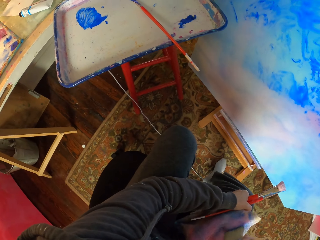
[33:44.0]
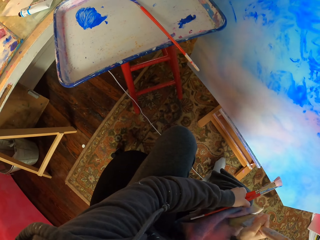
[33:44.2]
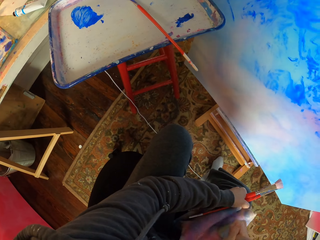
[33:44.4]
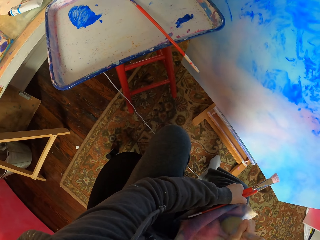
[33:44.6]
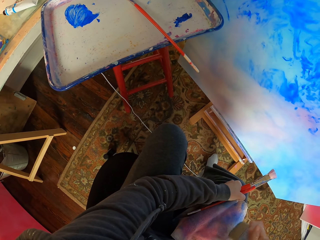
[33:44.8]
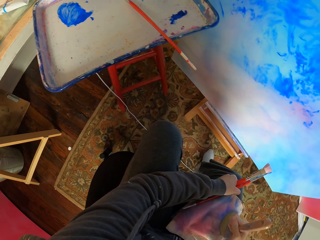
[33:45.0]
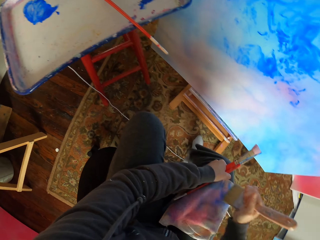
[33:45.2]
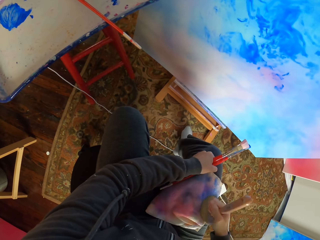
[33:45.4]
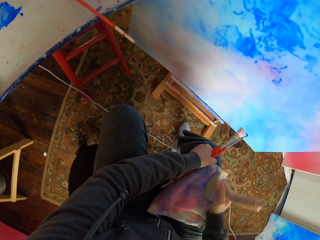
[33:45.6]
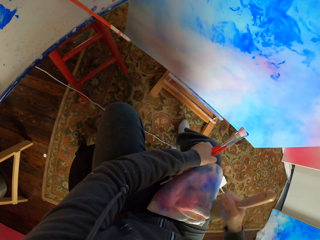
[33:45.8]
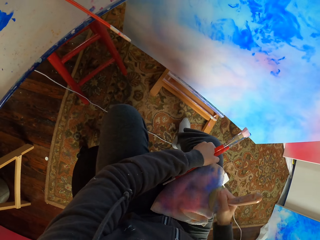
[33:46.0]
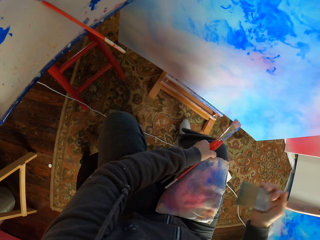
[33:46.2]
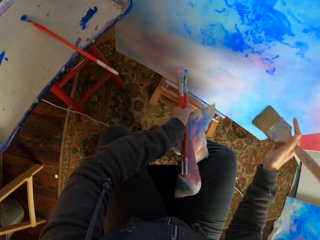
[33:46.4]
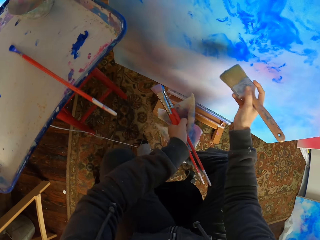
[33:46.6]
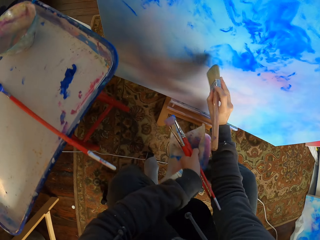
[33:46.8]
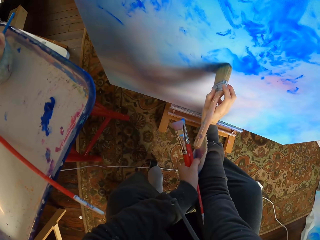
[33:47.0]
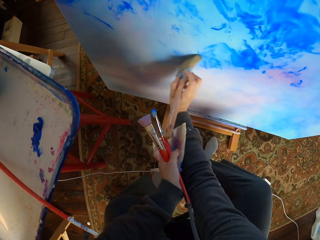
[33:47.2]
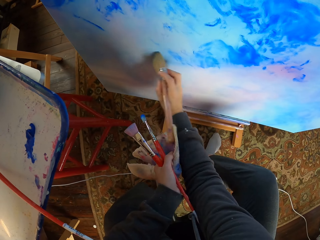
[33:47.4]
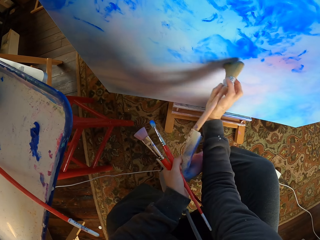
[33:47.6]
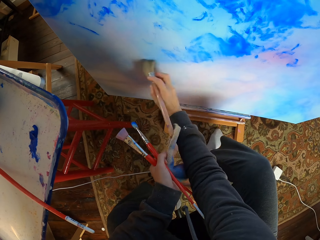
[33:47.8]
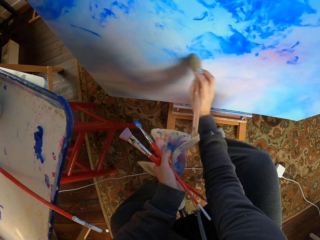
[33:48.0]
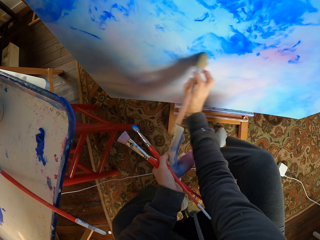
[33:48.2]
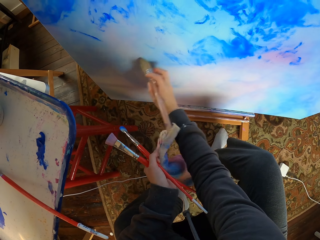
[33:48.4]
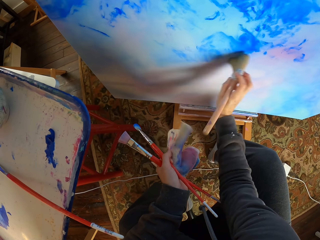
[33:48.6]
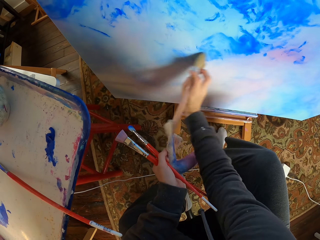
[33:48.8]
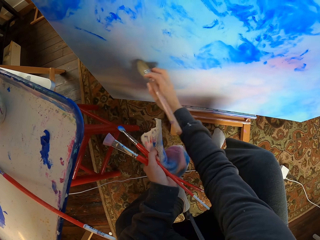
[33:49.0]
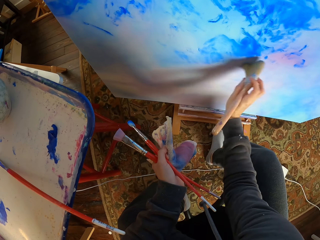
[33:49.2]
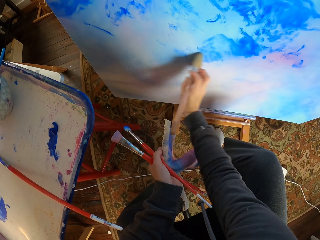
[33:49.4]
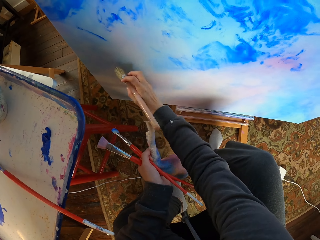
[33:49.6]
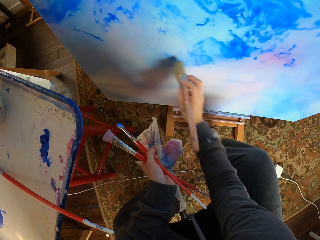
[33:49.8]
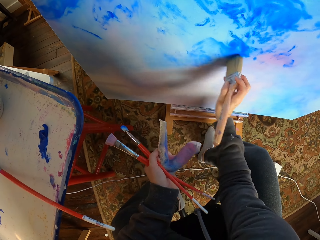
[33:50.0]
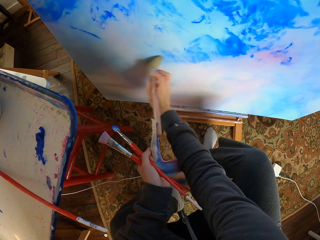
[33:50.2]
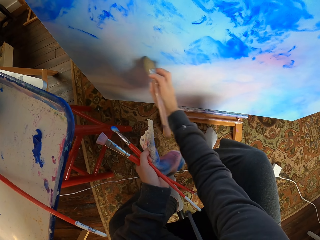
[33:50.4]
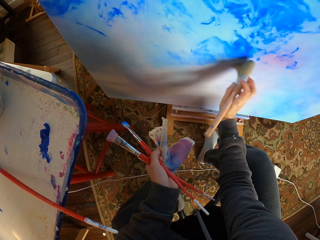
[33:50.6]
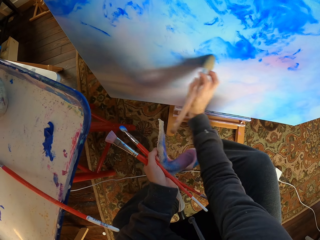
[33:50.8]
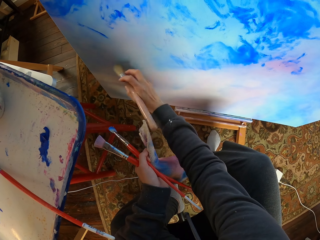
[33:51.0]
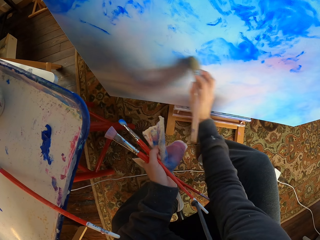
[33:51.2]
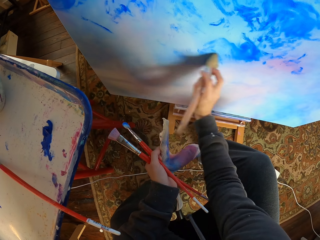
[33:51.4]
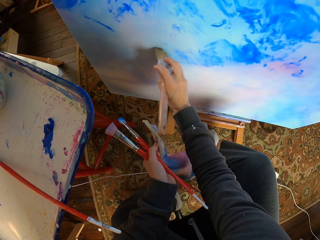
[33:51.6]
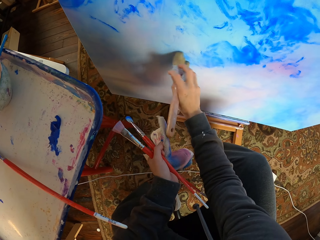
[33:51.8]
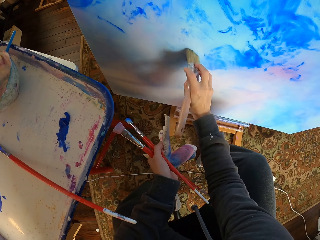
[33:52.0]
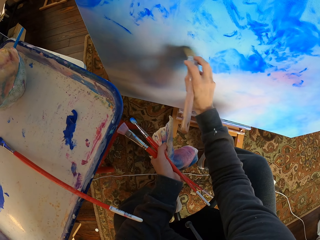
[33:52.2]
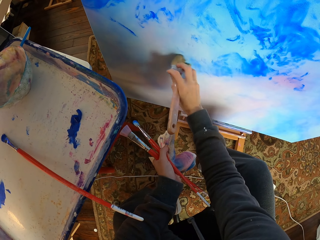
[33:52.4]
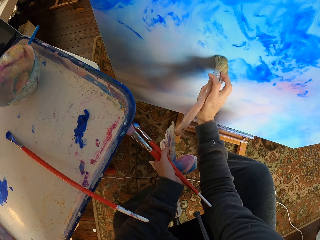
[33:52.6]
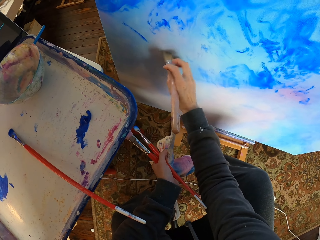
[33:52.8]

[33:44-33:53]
The camera wearer dry brushes the art portrait.

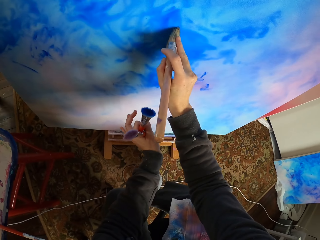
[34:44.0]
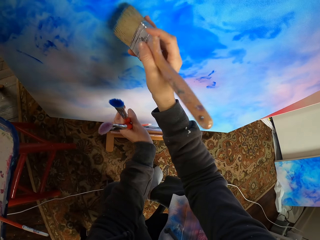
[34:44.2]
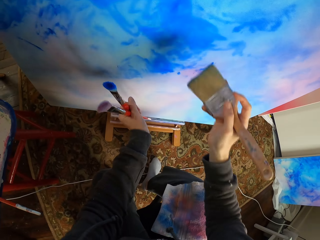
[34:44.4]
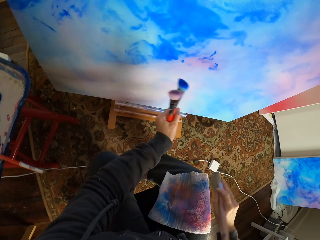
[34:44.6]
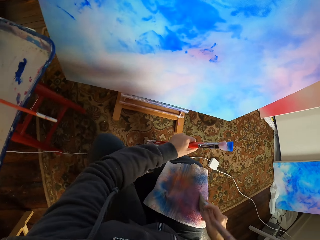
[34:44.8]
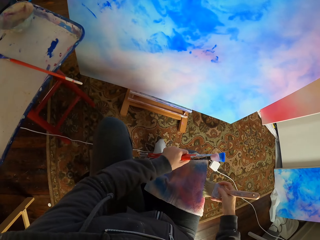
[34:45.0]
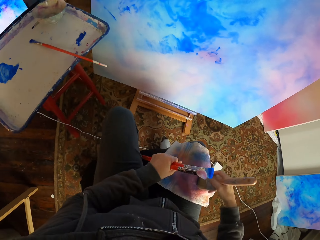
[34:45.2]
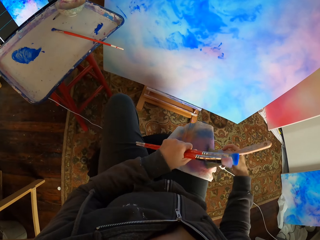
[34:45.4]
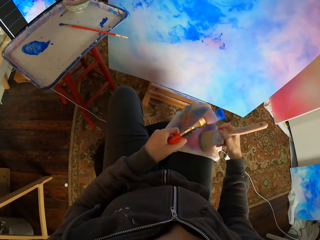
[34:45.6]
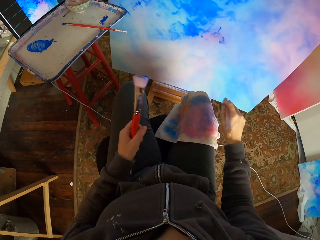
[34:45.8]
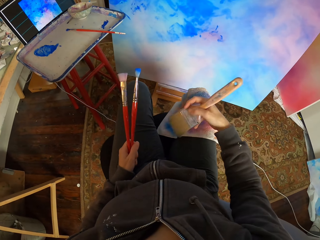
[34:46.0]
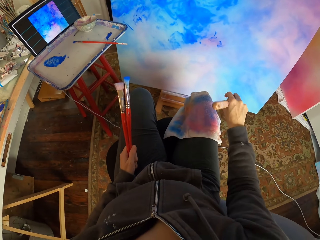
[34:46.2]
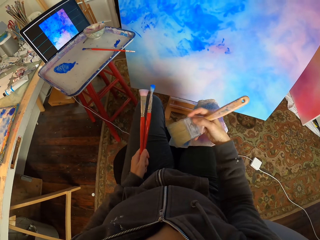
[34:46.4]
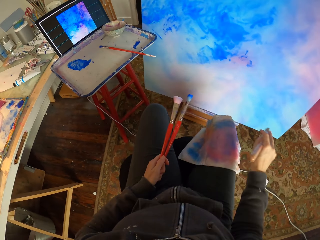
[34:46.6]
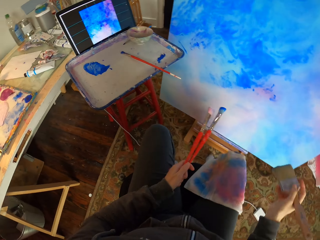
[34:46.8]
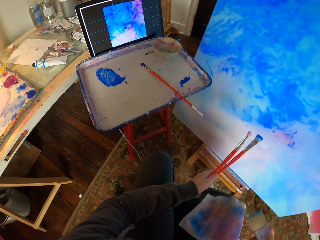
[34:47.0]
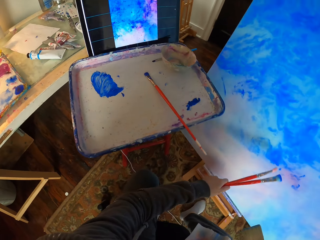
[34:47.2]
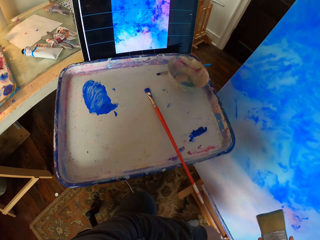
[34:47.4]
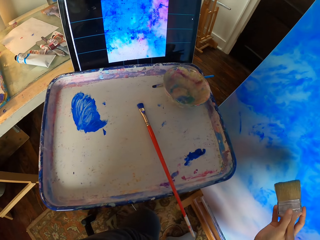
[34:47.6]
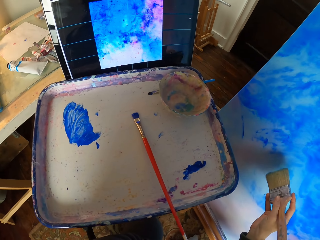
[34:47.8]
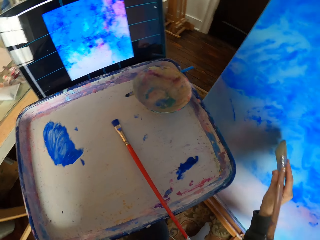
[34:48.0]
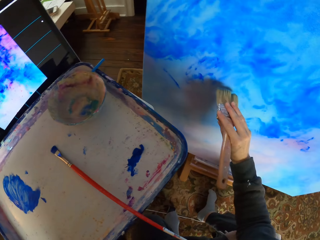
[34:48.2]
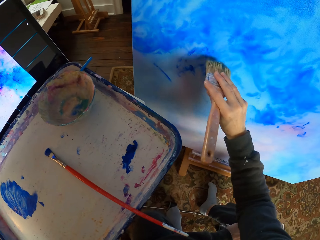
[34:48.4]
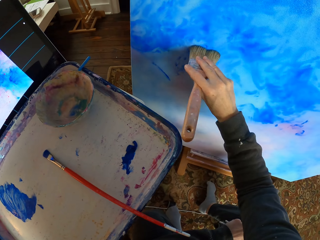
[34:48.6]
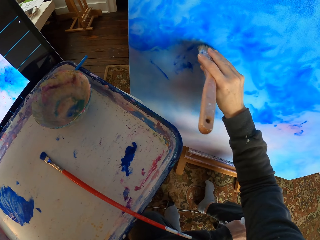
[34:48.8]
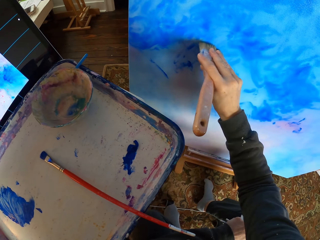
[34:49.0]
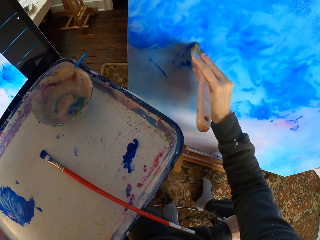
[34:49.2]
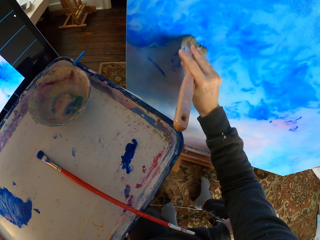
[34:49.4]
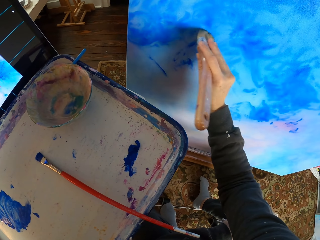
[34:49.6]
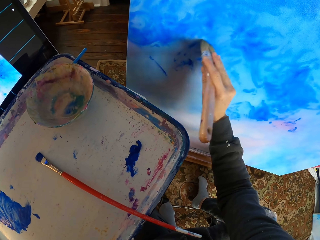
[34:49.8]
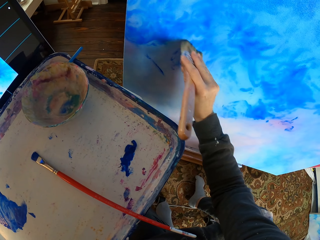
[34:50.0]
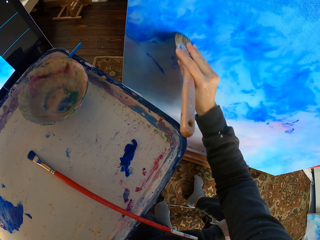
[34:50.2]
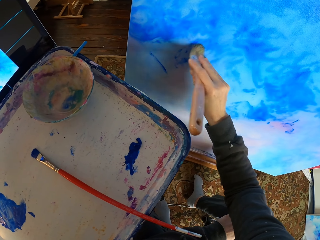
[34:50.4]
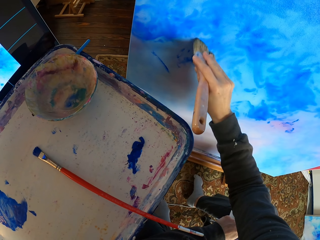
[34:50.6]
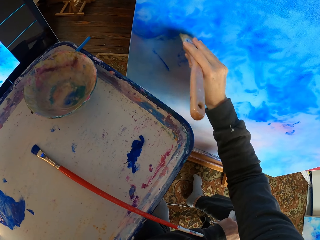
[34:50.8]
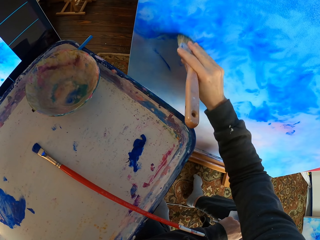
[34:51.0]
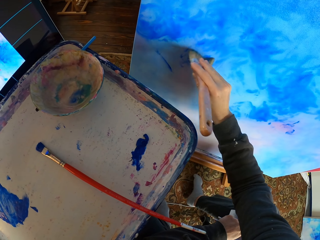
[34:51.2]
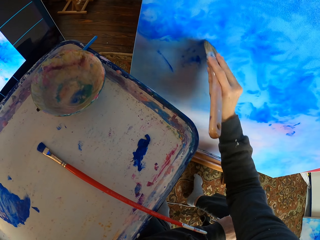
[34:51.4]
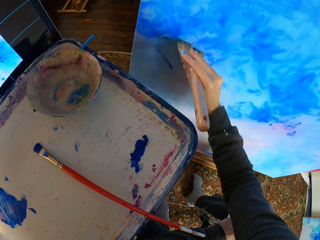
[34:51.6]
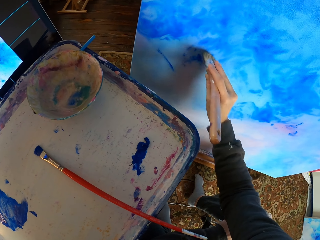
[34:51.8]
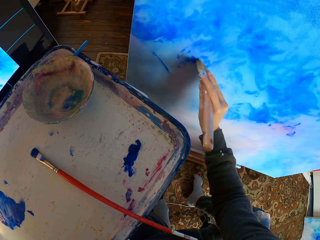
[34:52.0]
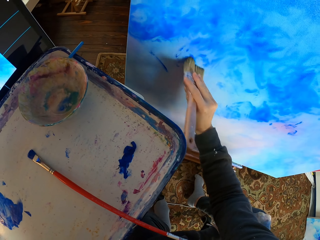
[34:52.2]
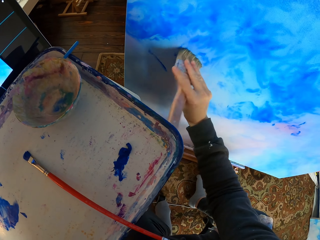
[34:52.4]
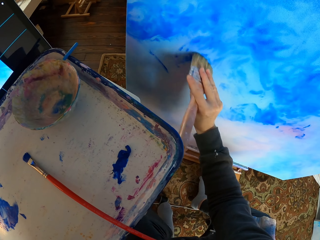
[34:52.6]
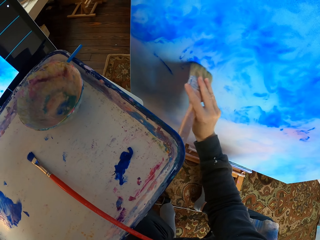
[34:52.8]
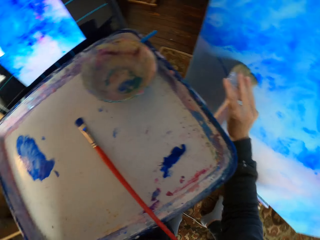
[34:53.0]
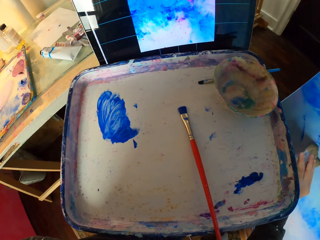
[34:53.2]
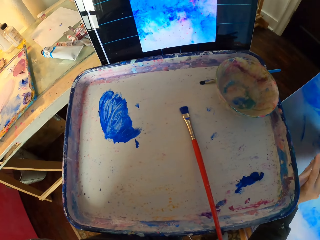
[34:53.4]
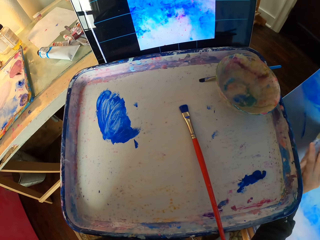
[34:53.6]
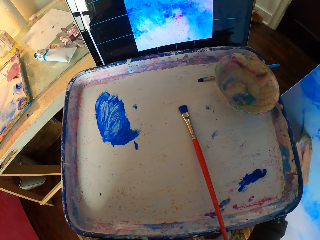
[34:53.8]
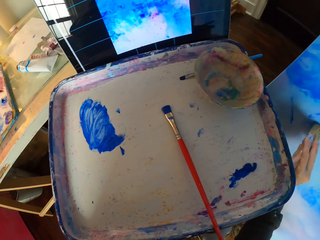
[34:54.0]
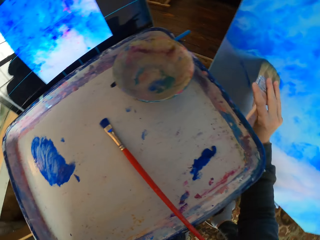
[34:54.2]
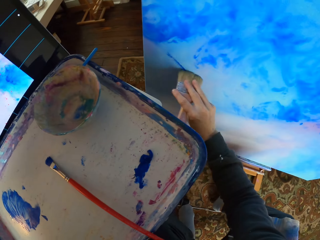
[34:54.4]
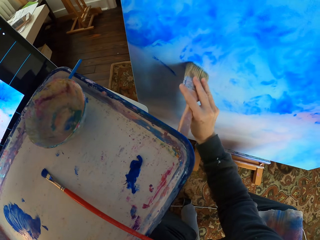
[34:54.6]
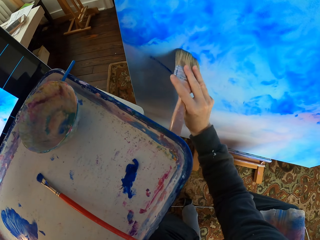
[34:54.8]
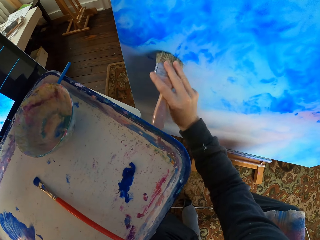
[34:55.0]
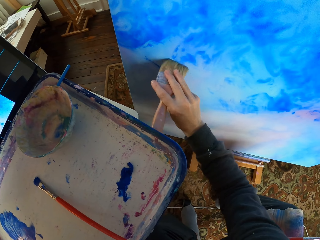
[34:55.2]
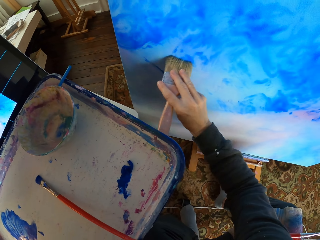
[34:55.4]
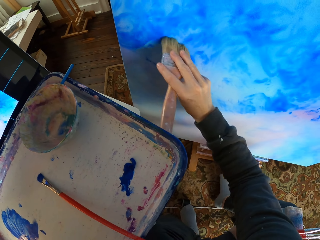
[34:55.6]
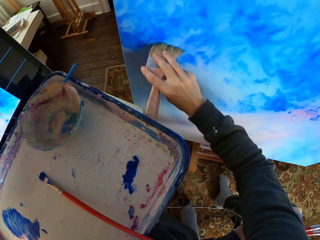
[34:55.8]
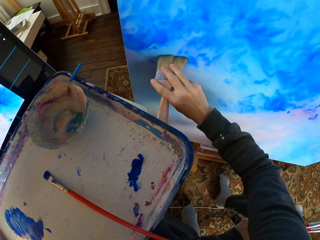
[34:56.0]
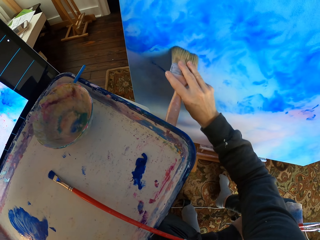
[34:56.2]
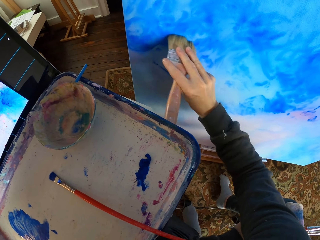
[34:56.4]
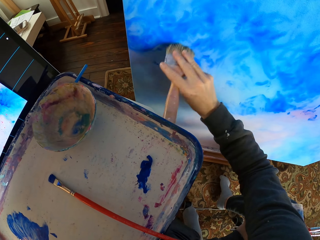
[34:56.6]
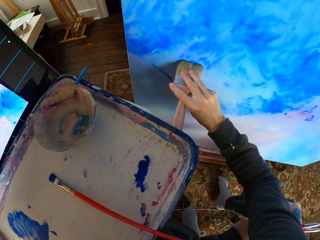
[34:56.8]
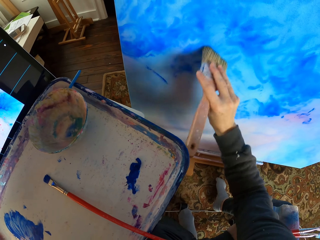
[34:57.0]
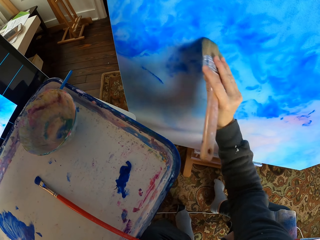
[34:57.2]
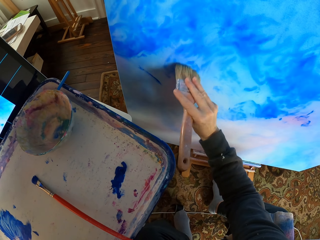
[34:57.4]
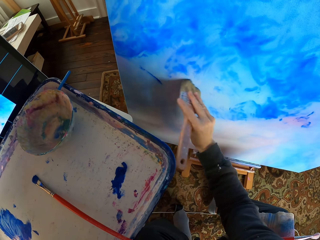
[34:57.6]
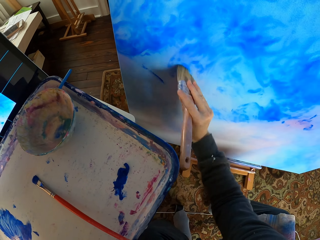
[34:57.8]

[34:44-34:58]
The camera wearer wipes the brush on the towel. They dry brush the art portrait.
